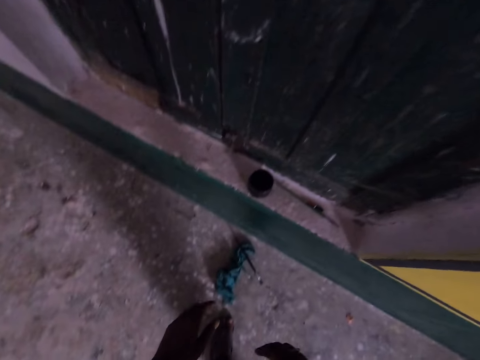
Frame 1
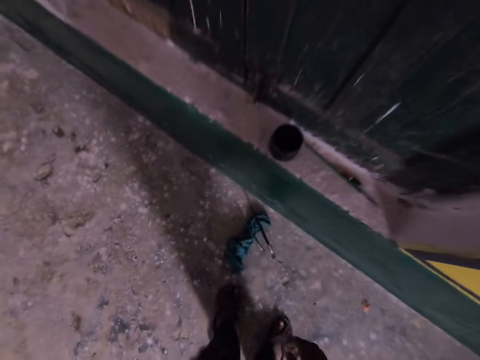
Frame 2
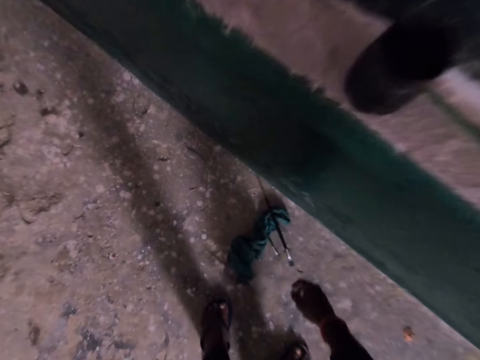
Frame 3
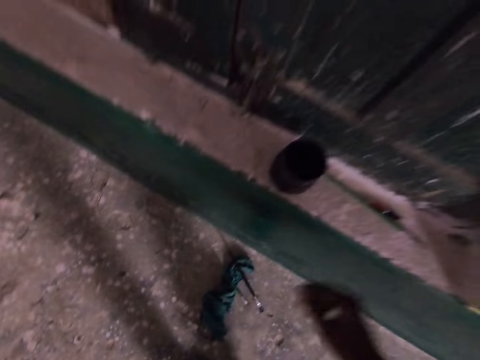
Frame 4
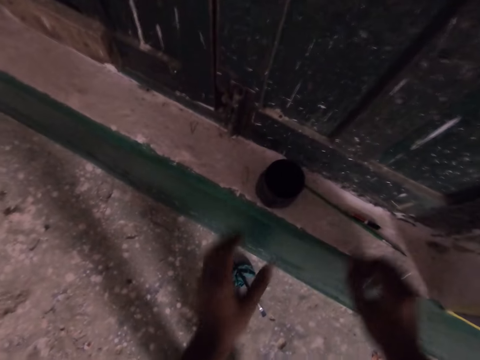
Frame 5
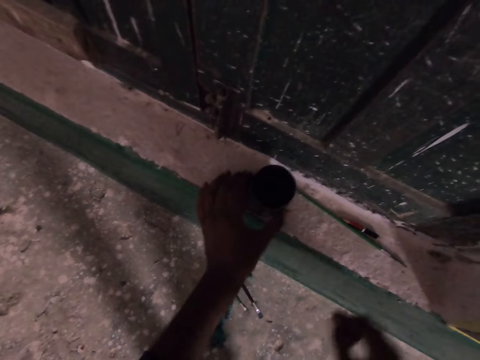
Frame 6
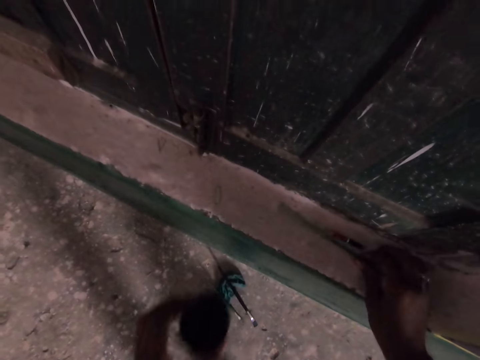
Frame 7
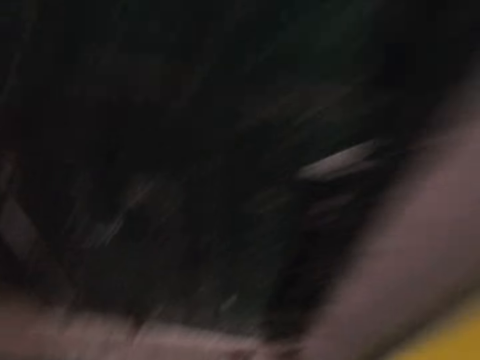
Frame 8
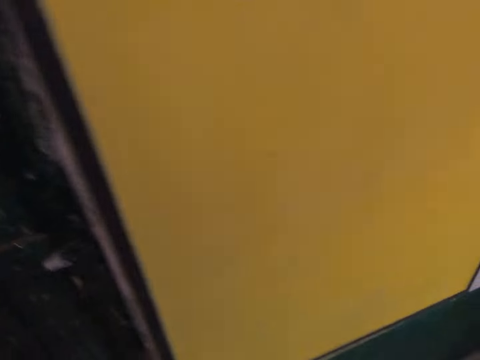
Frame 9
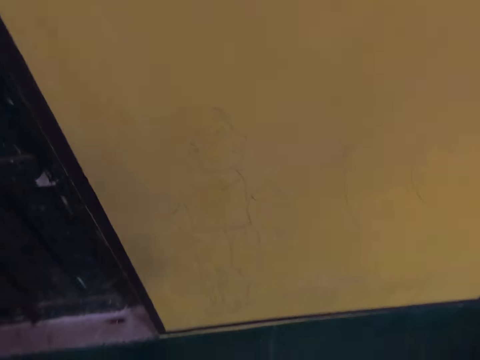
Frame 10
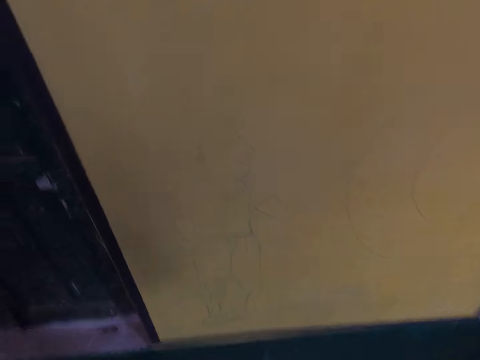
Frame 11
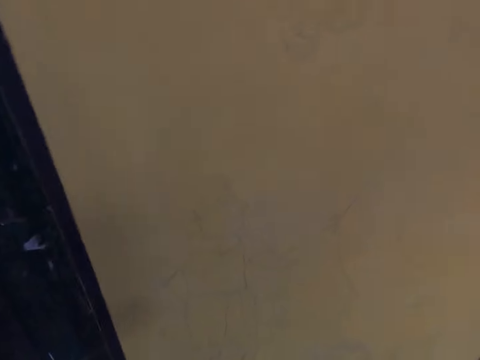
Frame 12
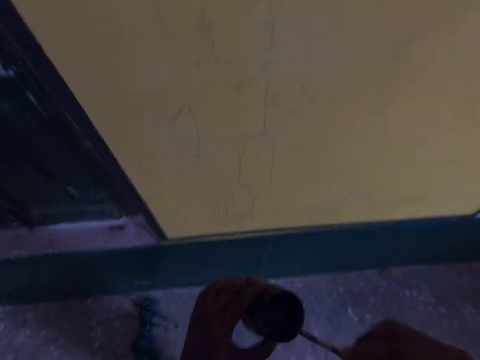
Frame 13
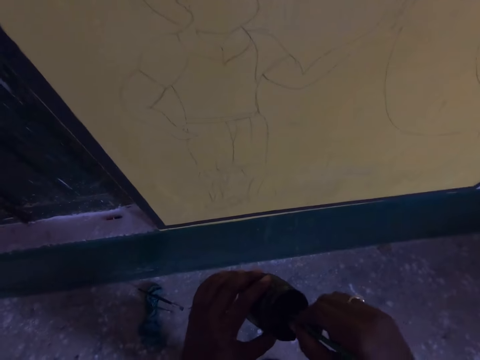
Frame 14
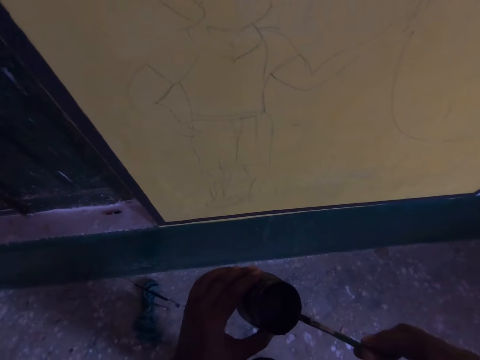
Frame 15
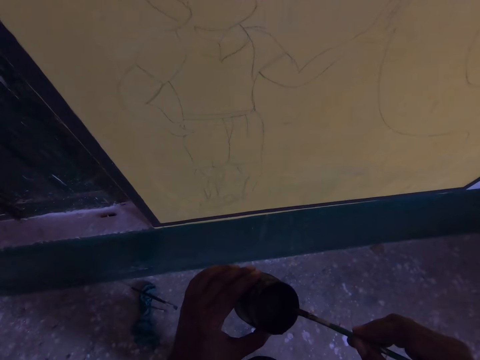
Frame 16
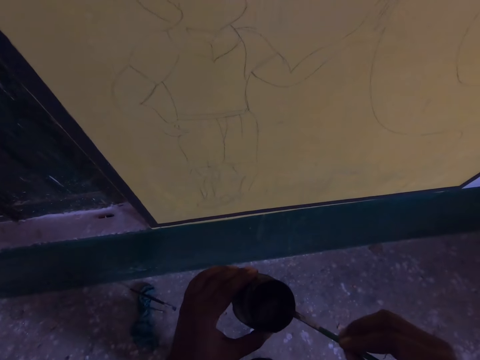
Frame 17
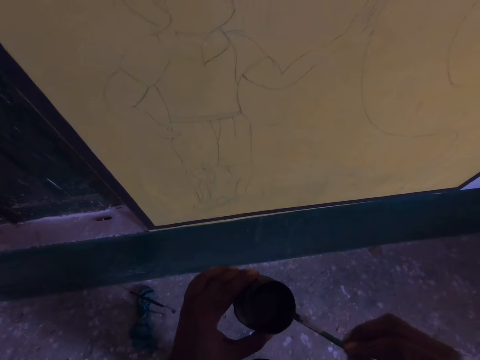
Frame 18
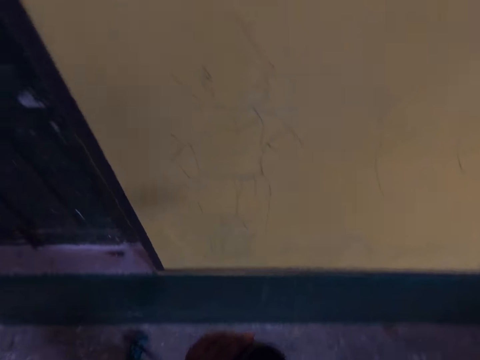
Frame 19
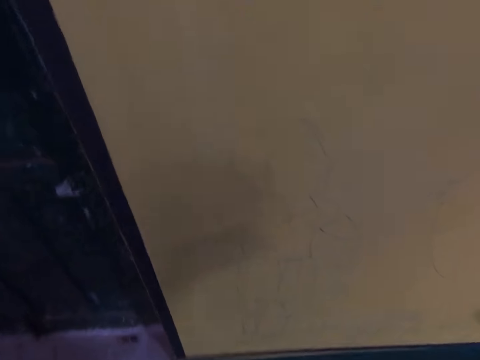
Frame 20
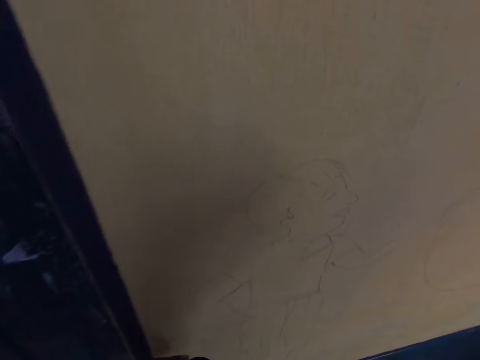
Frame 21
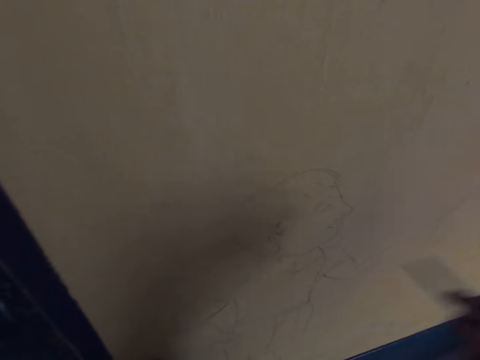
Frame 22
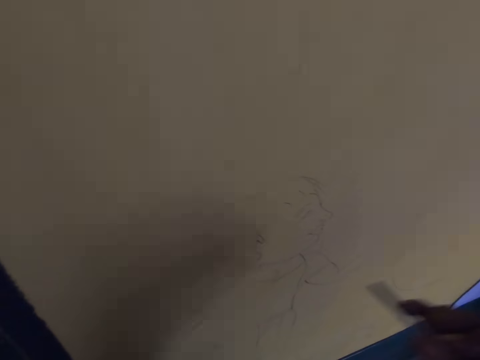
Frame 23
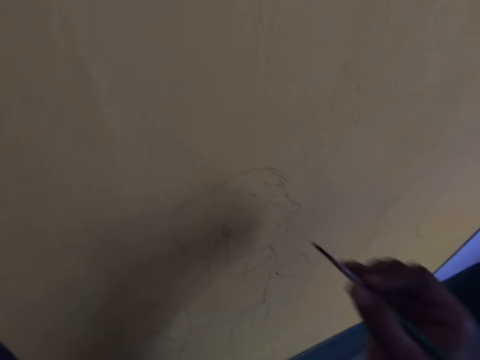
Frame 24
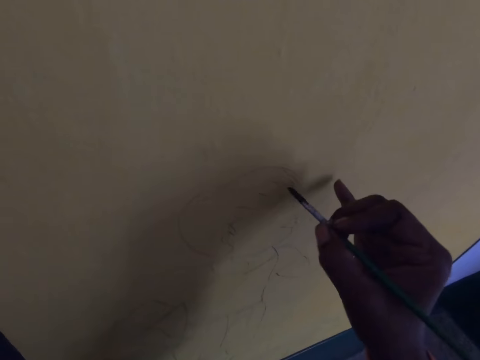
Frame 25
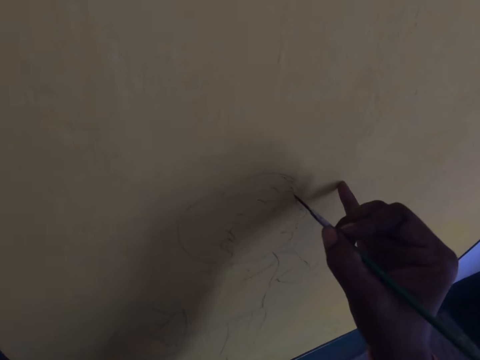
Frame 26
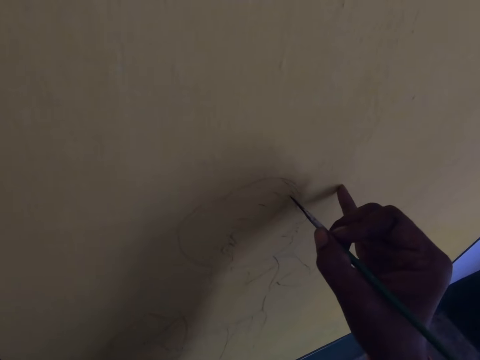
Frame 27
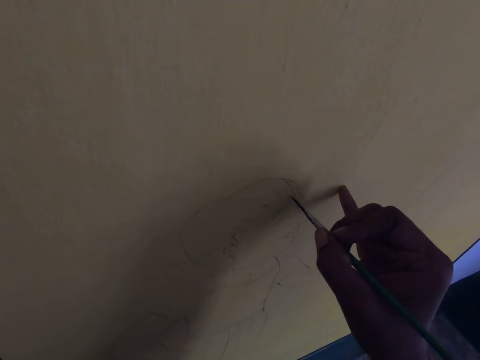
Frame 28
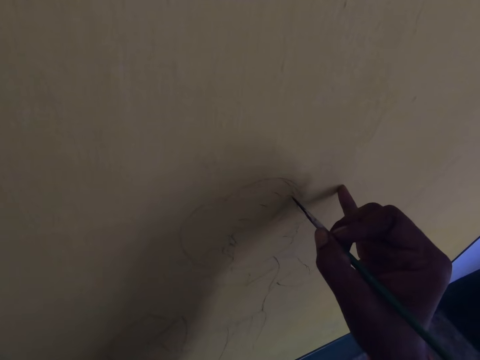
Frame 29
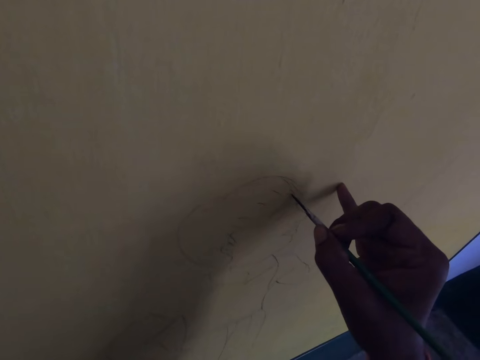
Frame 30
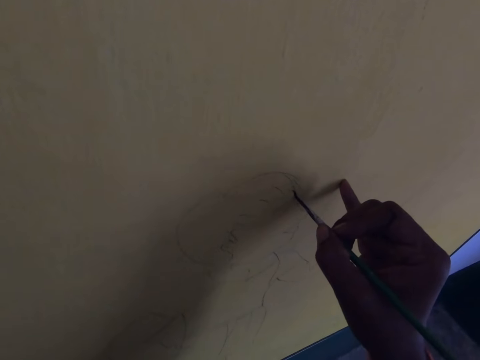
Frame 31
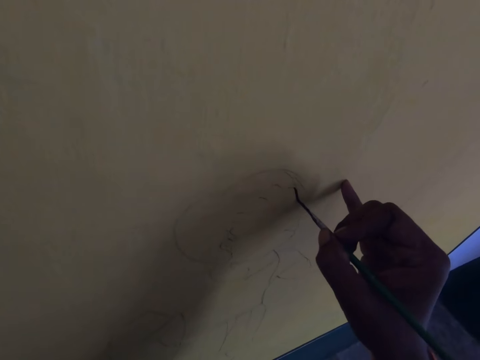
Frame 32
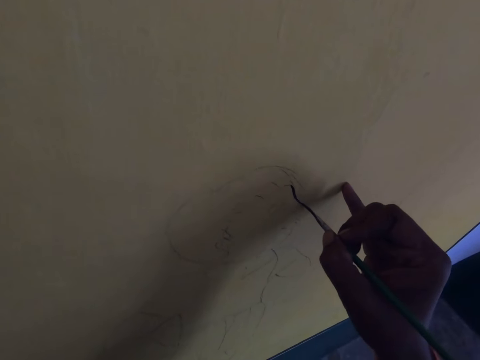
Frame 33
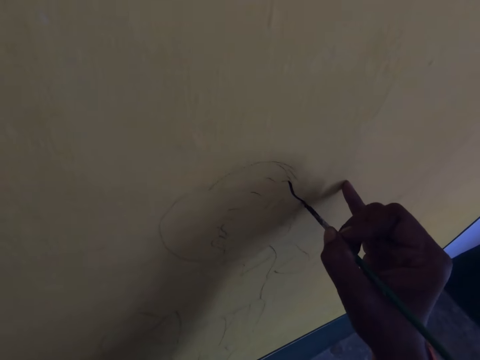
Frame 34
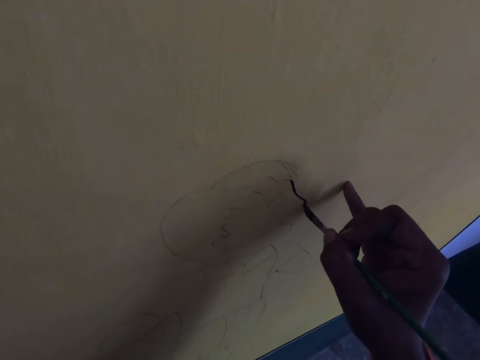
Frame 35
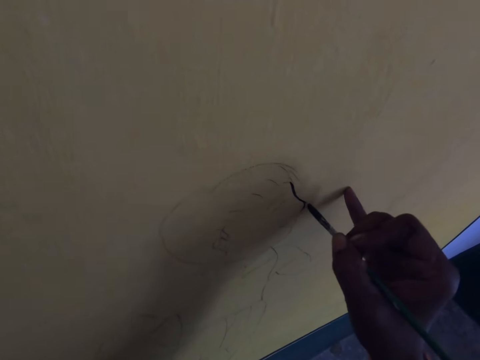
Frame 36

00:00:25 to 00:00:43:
The camera wearer picks up a paint container and a drawing brush from the floor. They dip the drawing brush into the paint container. They draw on the wall with the drawing brush.

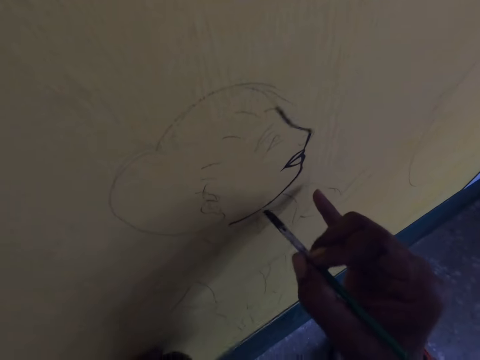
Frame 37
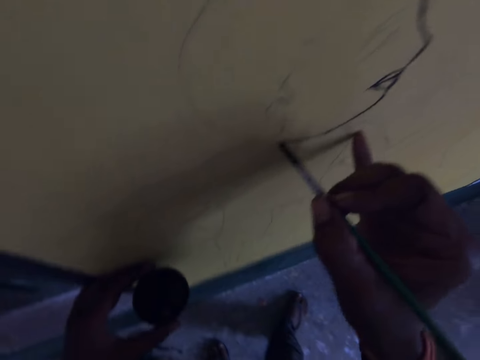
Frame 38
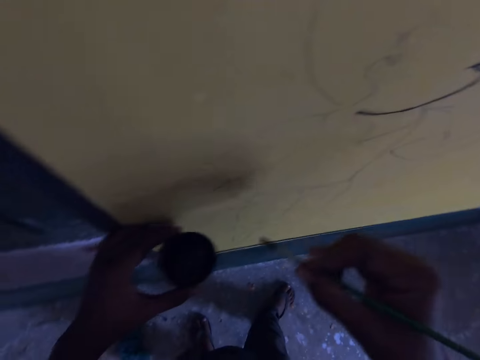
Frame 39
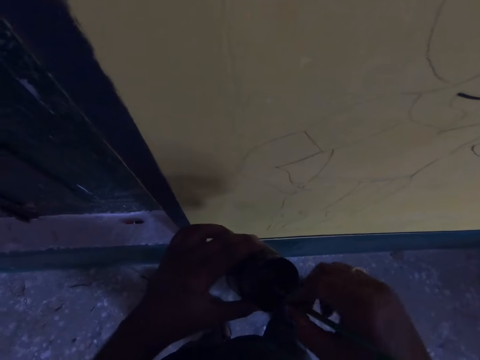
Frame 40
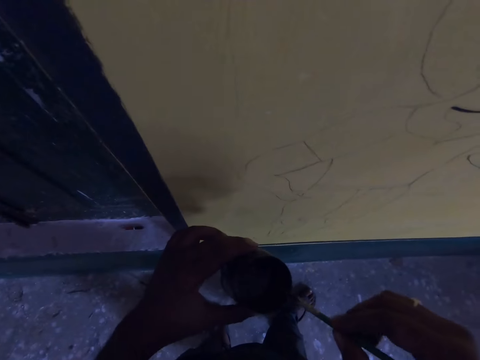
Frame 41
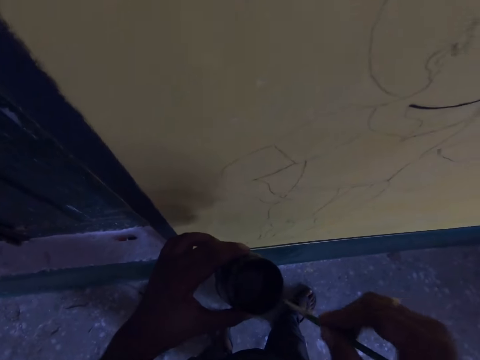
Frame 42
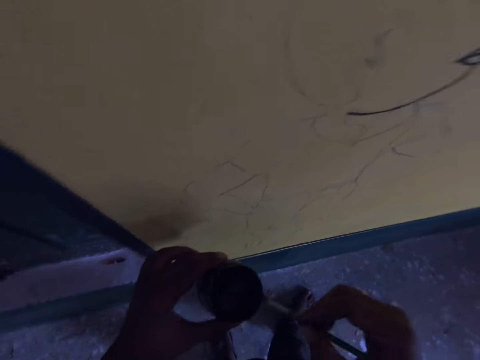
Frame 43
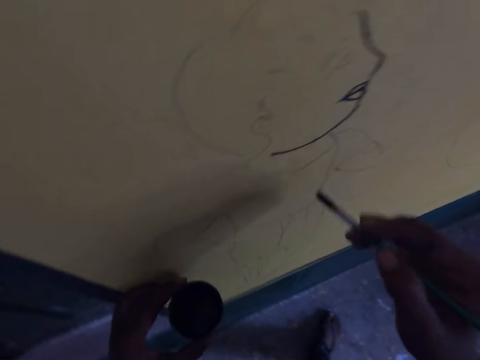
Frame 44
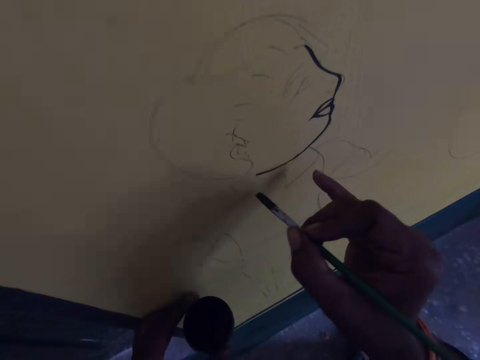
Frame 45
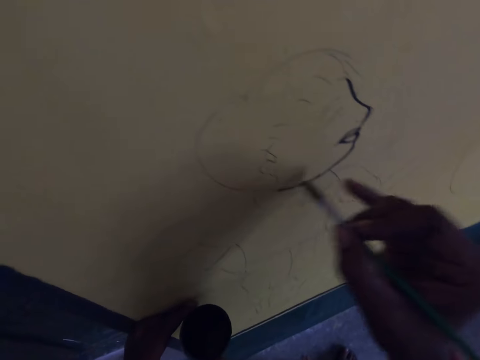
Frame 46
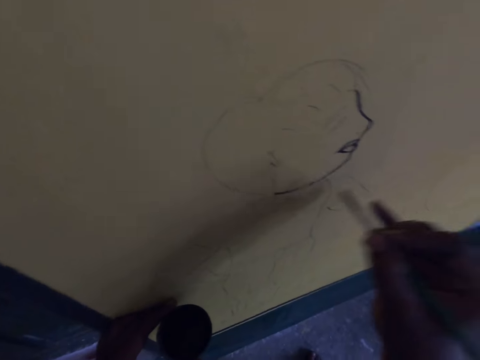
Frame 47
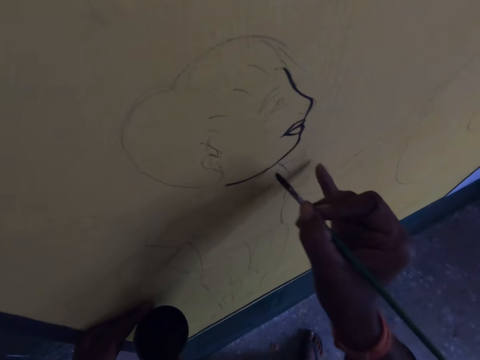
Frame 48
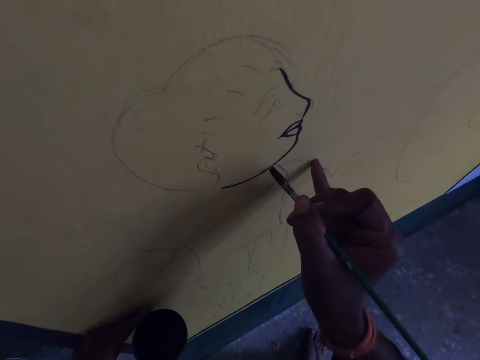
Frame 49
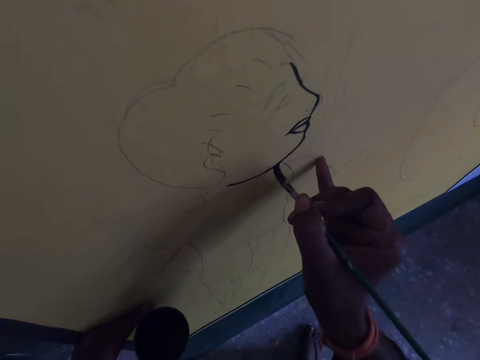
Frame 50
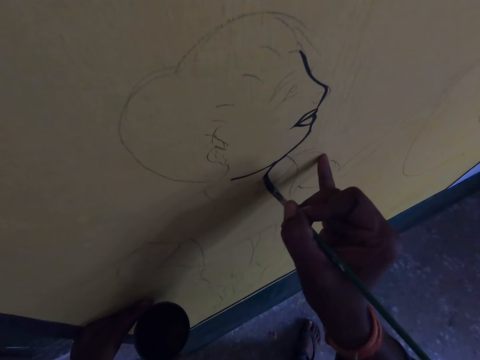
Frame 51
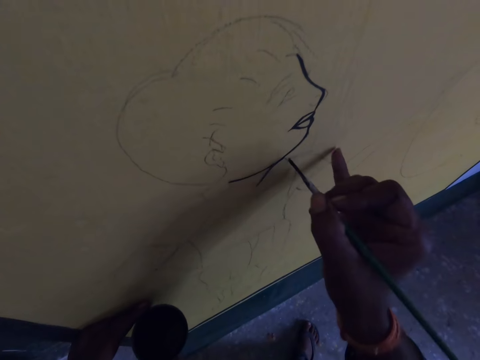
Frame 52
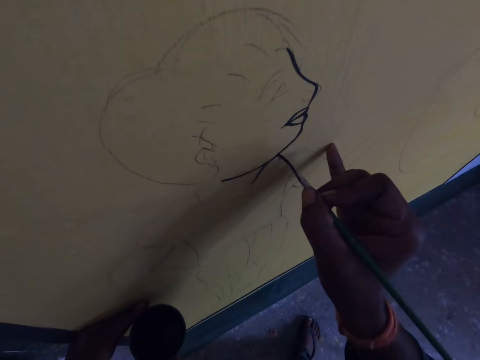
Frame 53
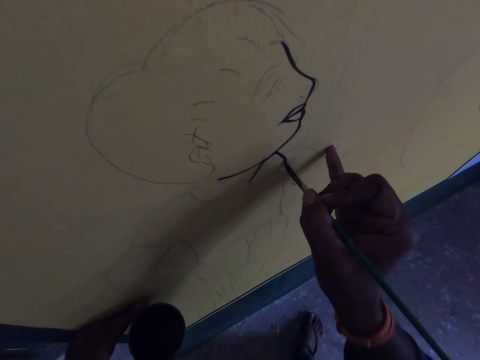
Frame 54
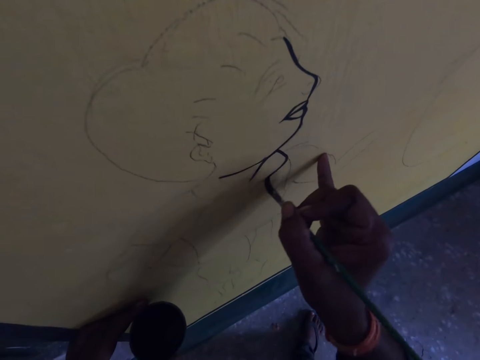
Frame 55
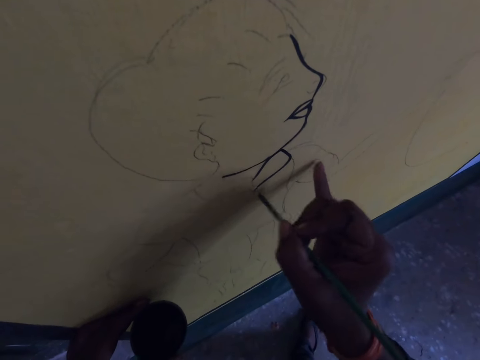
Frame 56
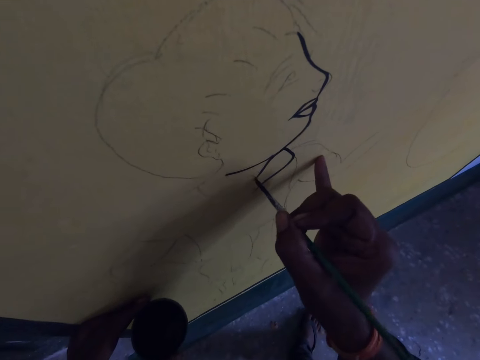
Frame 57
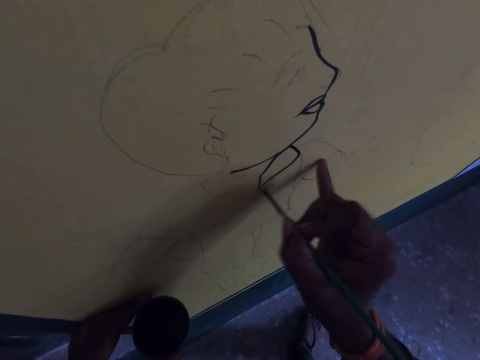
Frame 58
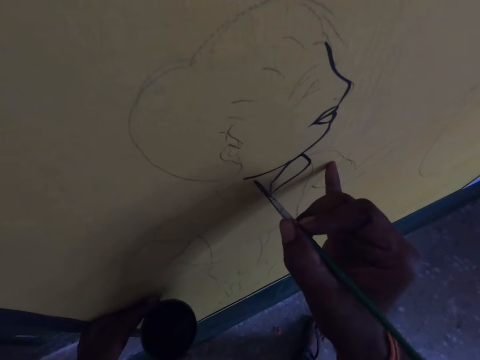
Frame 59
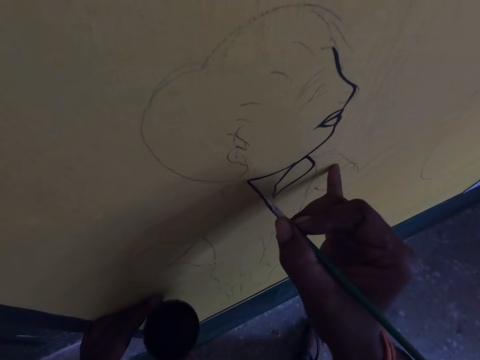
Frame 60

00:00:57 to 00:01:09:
The camera wearer dips the drawing brush into the paint container. They draw on the wall with the drawing brush.
